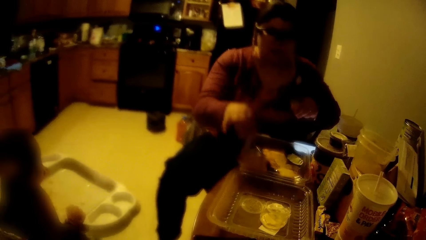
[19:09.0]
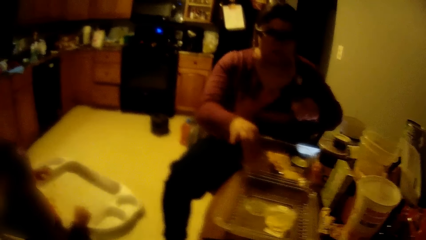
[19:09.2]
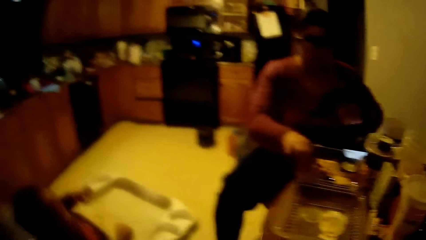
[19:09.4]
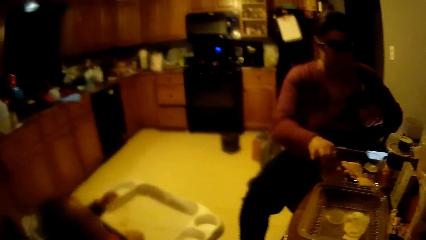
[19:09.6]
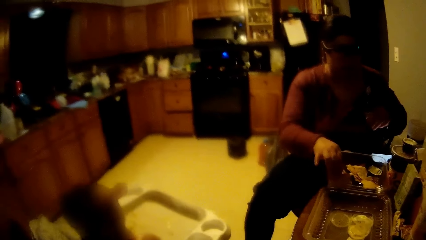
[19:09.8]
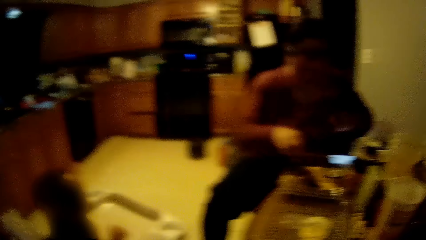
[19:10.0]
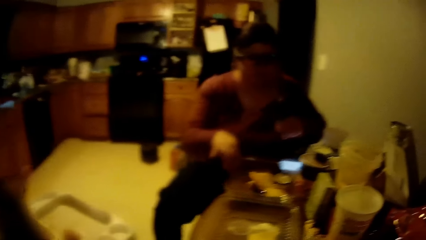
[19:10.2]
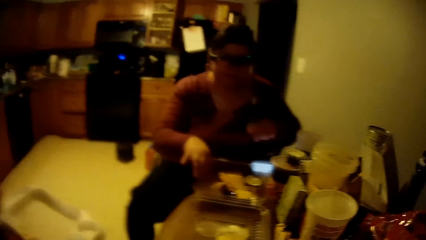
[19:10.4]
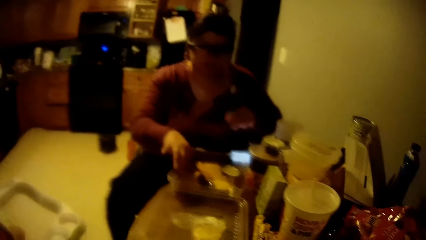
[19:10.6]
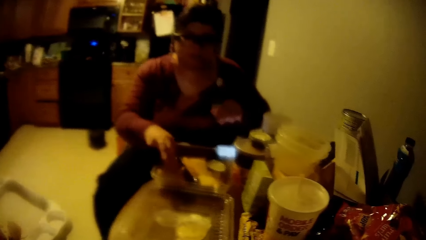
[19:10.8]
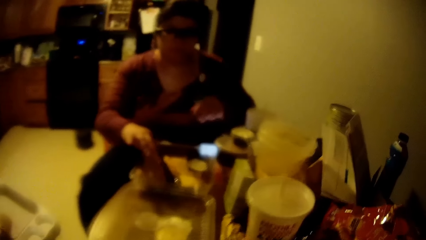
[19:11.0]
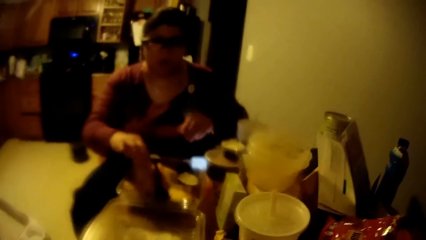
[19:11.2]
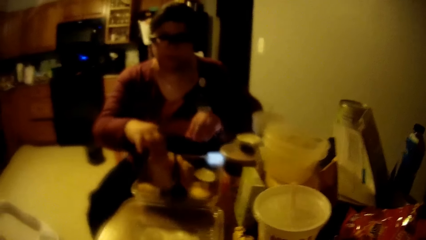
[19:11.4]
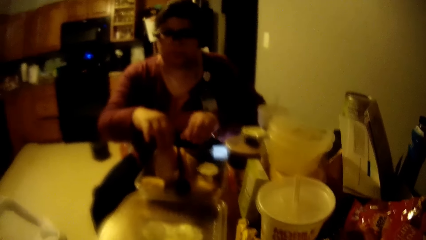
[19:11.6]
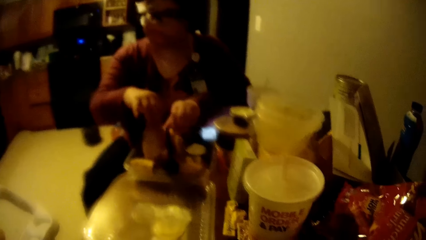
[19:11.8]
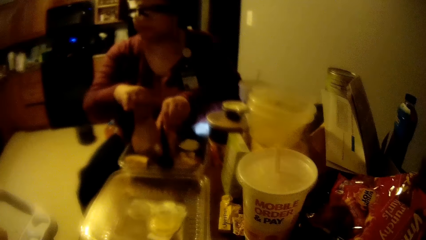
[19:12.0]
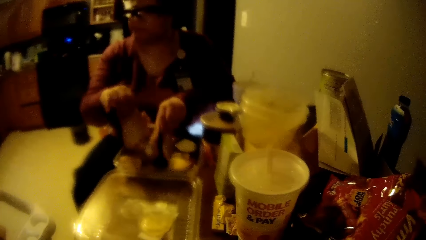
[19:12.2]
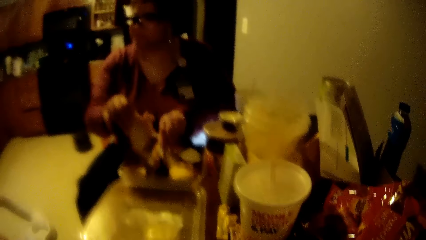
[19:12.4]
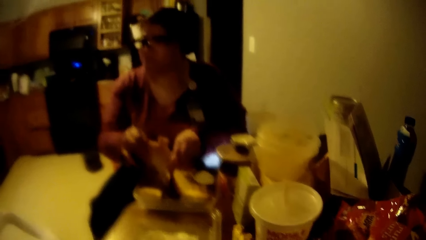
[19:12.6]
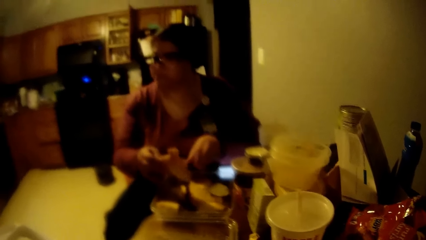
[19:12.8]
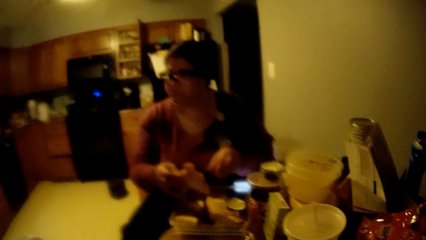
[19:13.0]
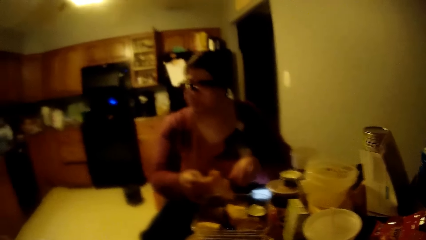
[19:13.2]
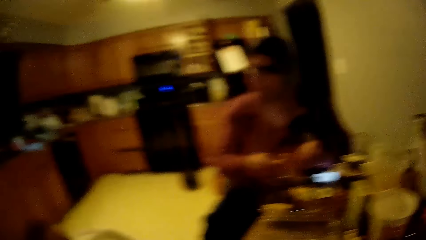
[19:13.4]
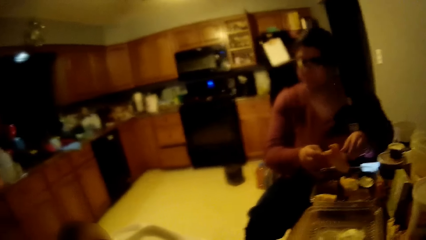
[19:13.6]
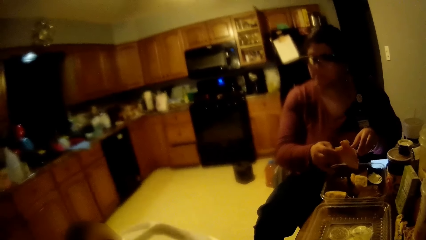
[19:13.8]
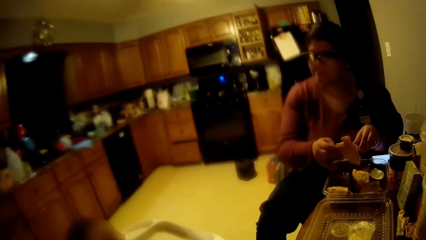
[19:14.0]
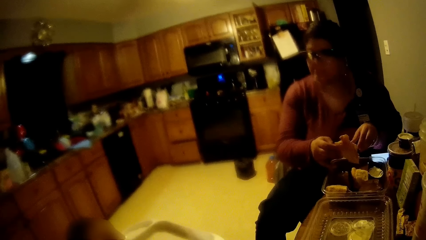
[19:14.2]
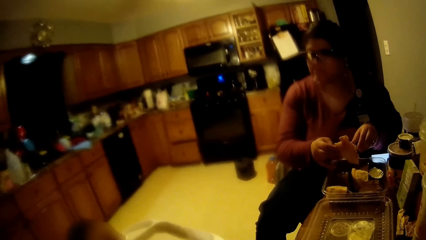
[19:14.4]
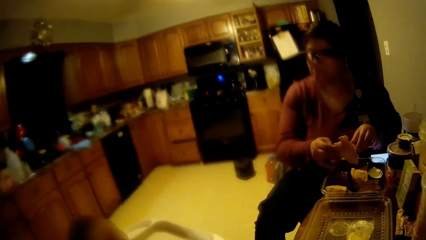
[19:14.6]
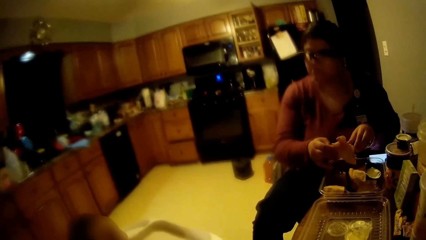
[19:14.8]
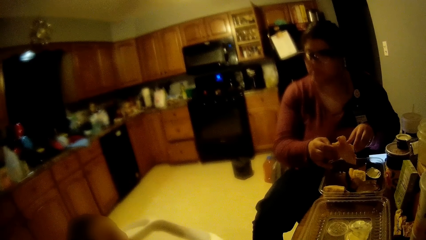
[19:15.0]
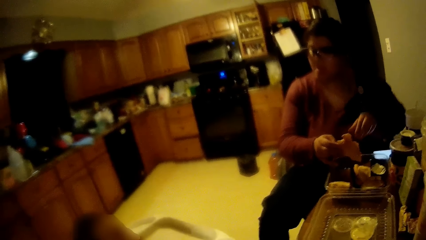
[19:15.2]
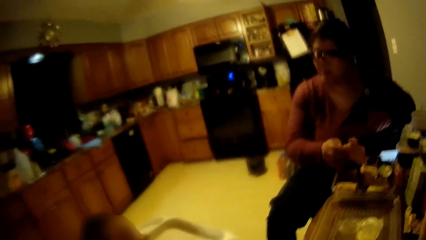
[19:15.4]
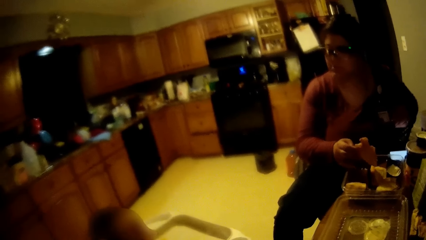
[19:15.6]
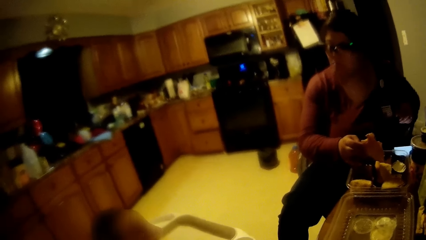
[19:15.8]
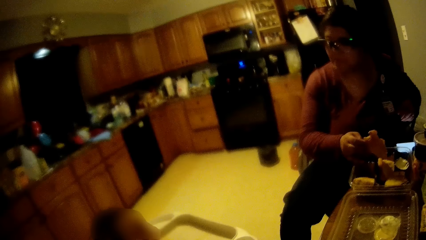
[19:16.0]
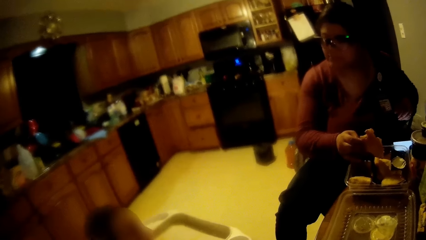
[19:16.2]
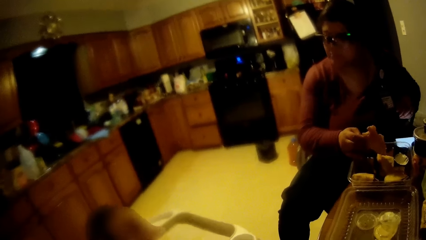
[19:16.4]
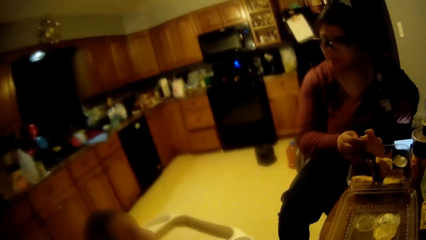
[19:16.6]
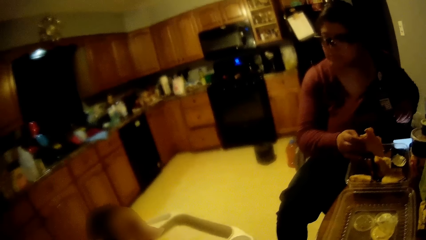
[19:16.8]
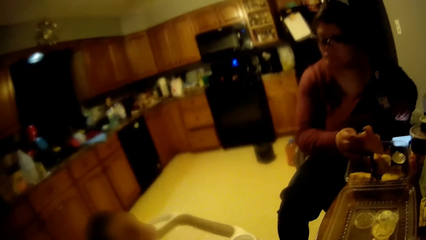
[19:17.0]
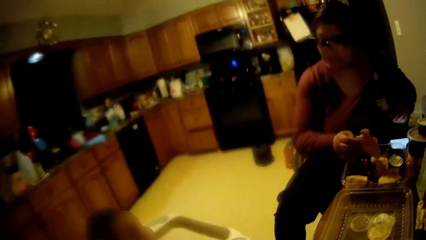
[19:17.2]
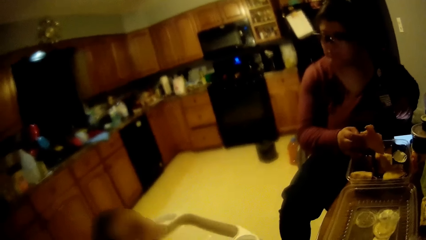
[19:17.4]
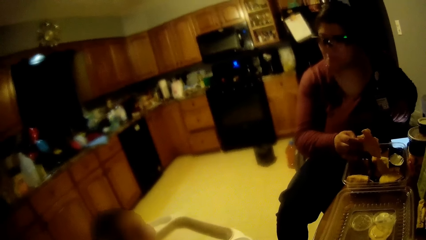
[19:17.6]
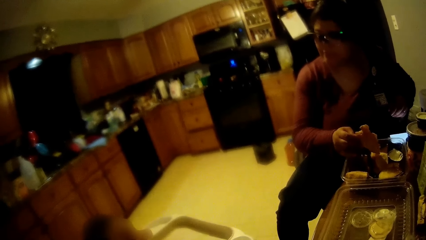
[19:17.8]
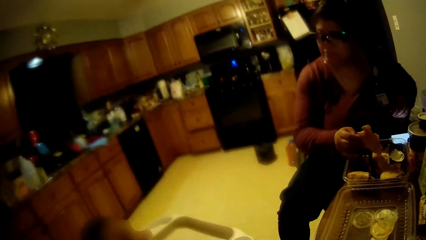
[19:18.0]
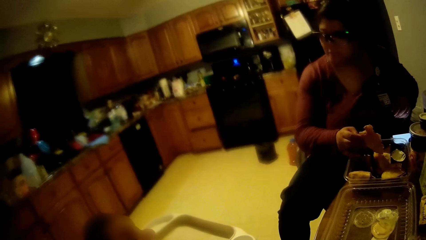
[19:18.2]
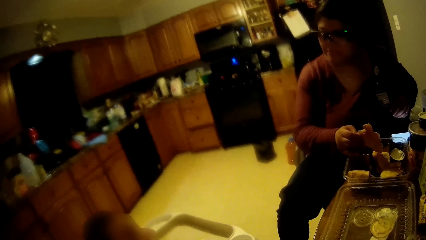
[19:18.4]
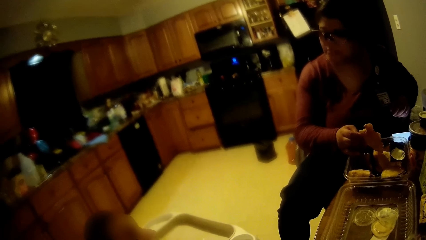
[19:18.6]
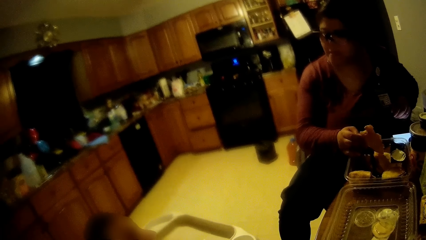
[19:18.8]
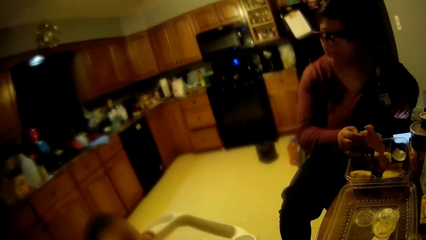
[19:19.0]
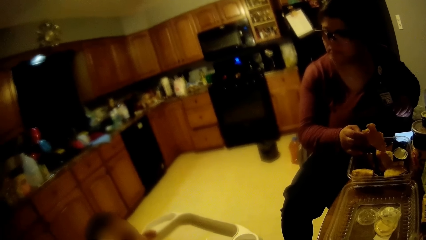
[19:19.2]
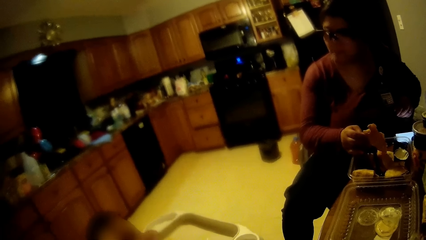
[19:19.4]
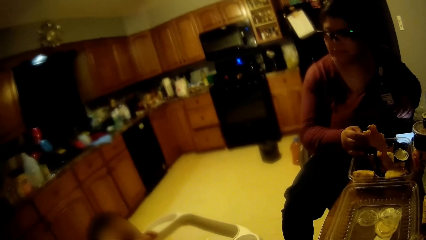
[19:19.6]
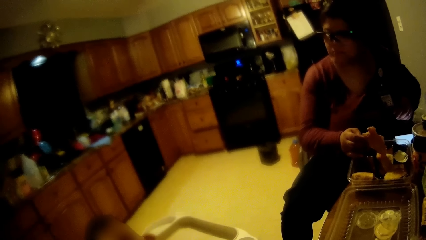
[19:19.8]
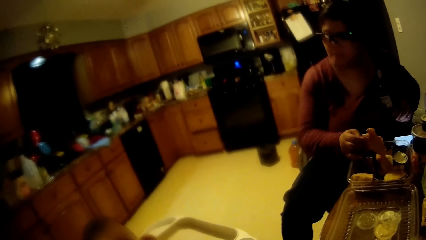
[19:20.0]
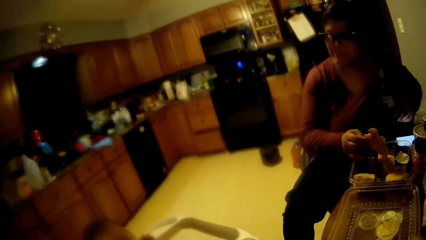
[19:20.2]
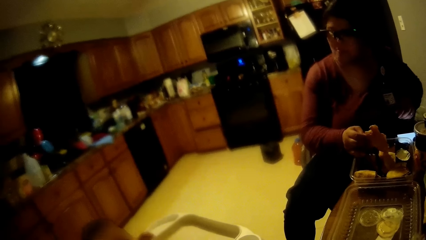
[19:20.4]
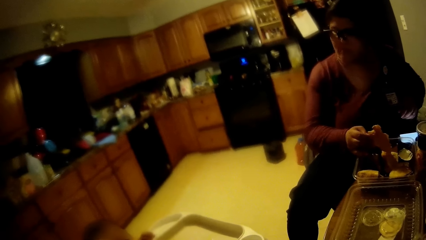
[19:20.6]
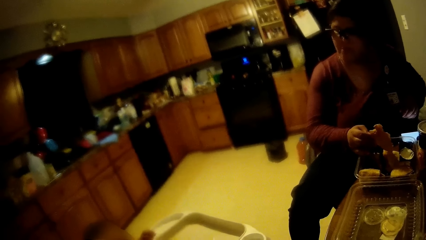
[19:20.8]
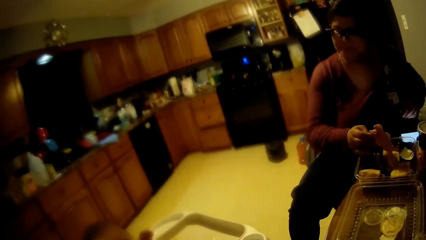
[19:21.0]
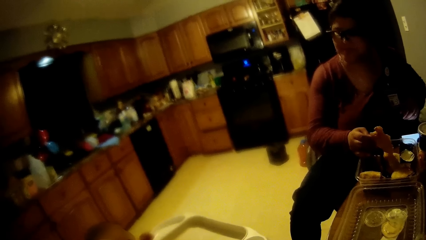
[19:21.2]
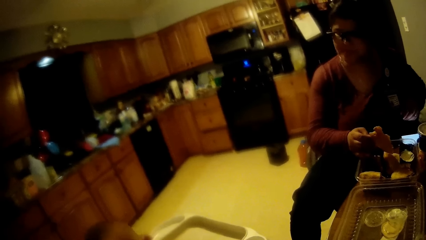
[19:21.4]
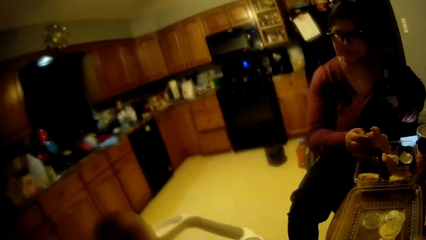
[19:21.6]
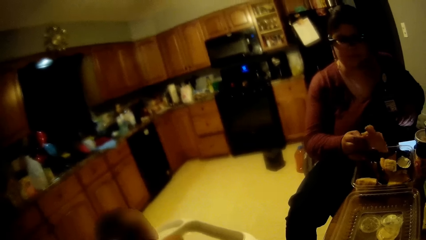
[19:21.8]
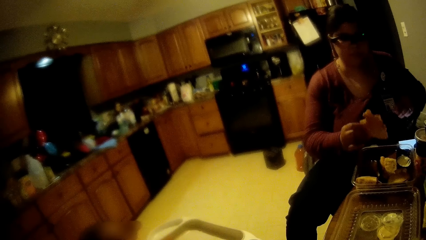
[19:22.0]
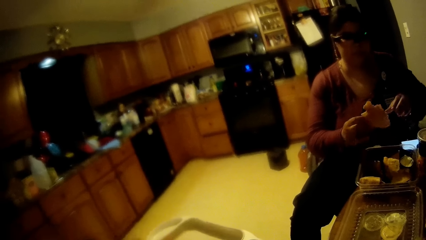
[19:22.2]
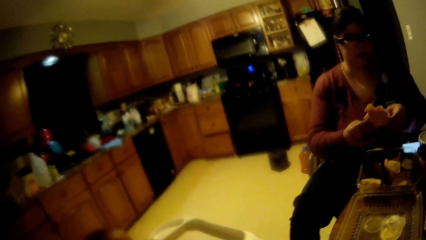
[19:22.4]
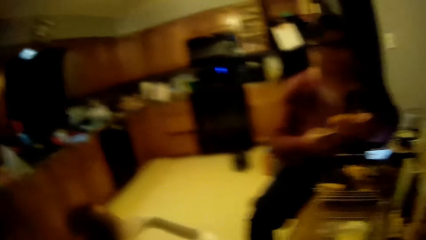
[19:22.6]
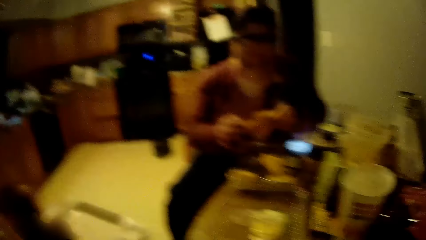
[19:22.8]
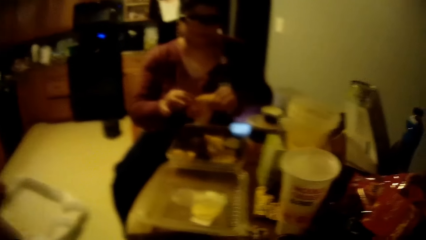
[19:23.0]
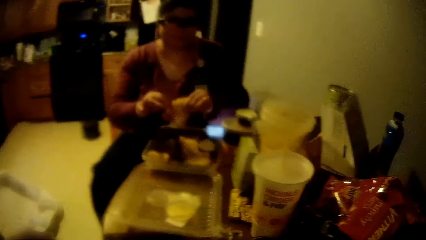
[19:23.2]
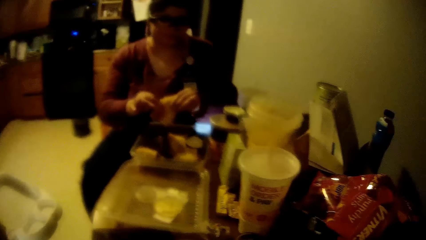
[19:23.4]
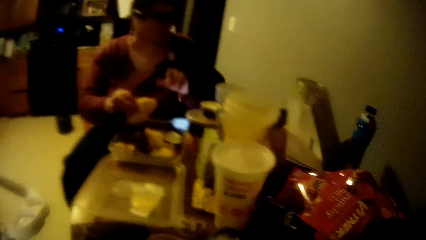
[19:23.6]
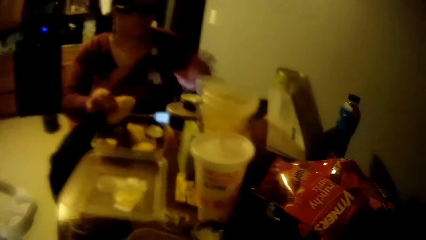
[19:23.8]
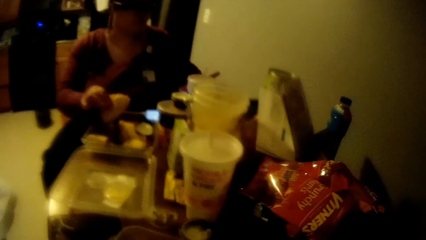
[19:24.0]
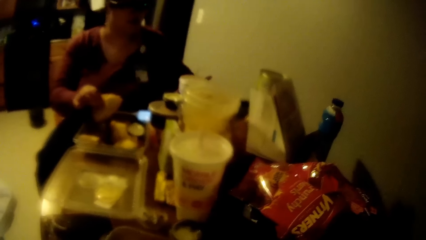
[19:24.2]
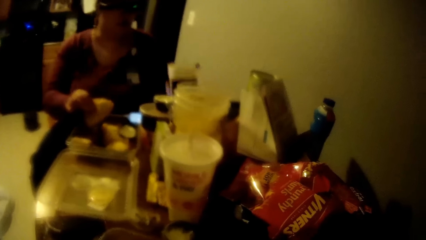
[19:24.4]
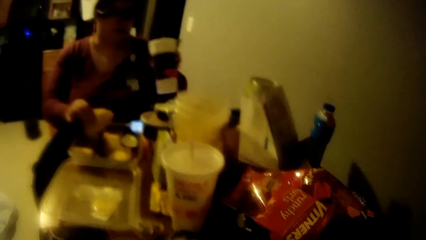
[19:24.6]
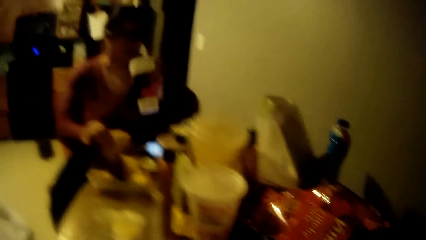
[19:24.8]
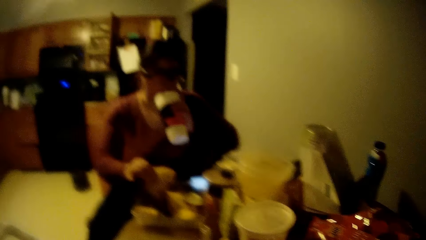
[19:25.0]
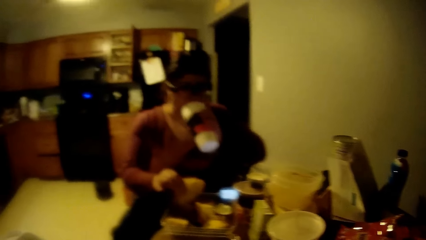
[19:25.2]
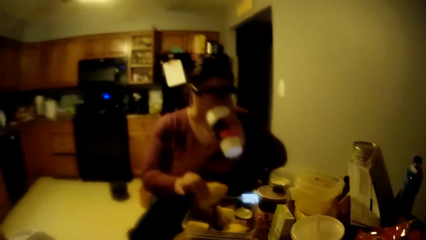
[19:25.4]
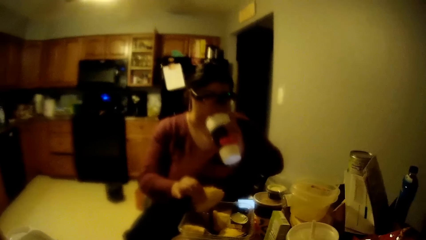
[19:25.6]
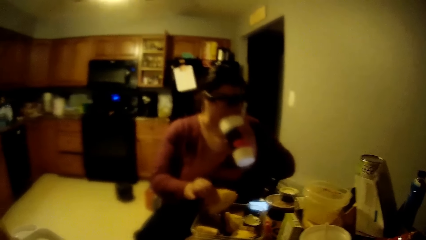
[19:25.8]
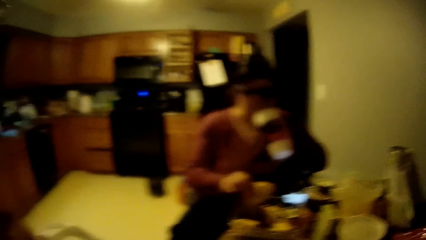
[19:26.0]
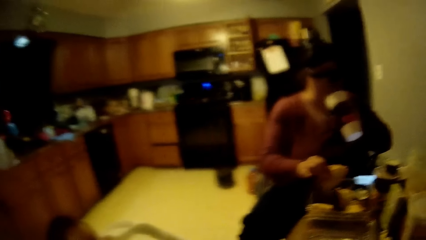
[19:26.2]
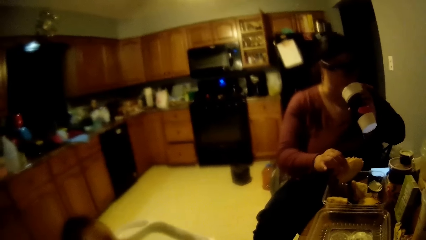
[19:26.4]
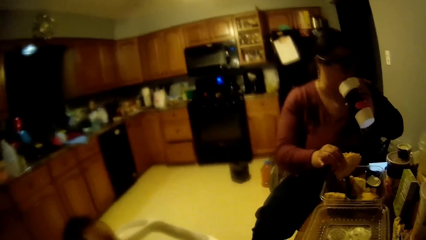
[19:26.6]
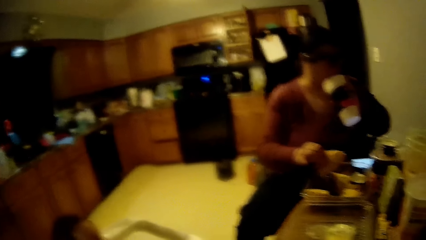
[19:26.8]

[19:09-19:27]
The woman picks up a snack from the plate from the table with her right hand. She adjusts the snack from the plate on the table with her right hand. She holds the snack with both hands and removes her left hand from the snack. She drinks from a cup on the table with her left hand.
